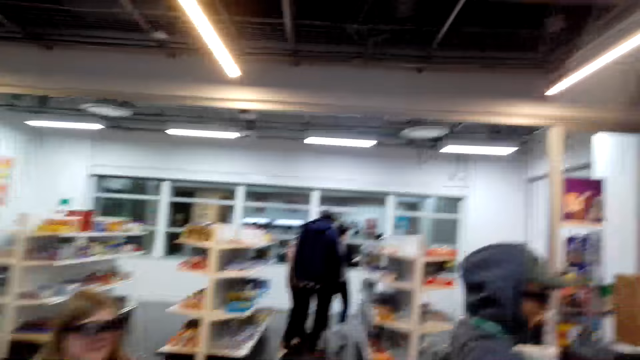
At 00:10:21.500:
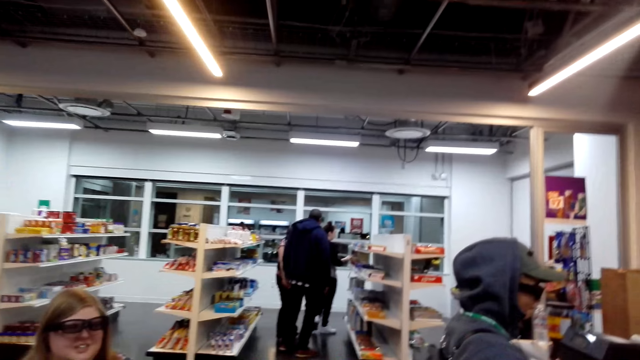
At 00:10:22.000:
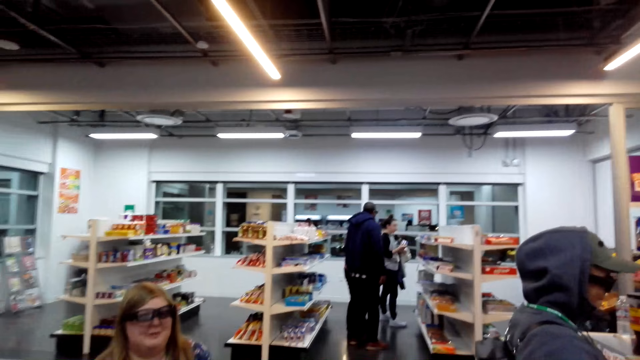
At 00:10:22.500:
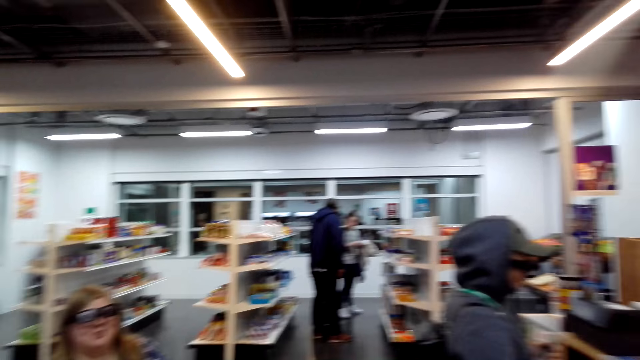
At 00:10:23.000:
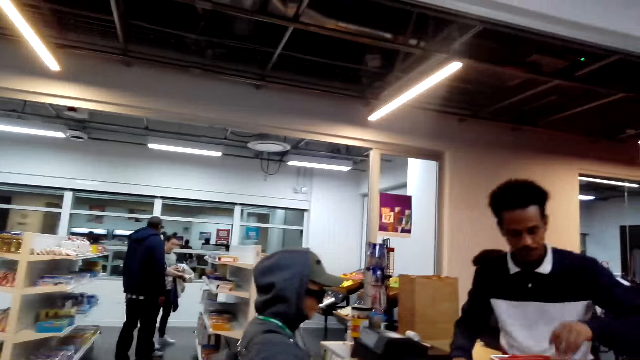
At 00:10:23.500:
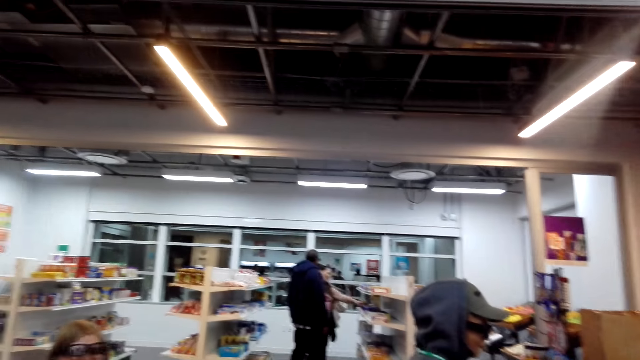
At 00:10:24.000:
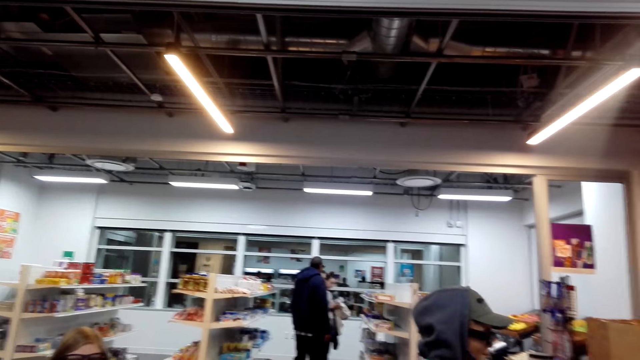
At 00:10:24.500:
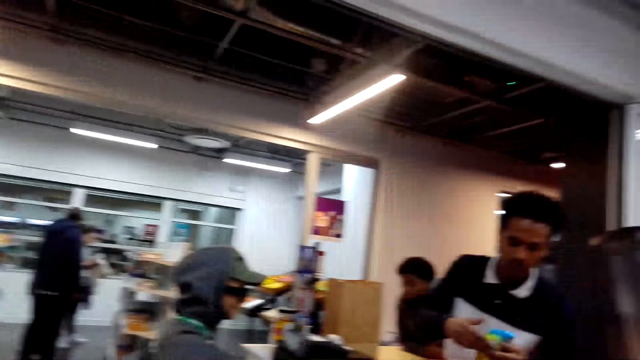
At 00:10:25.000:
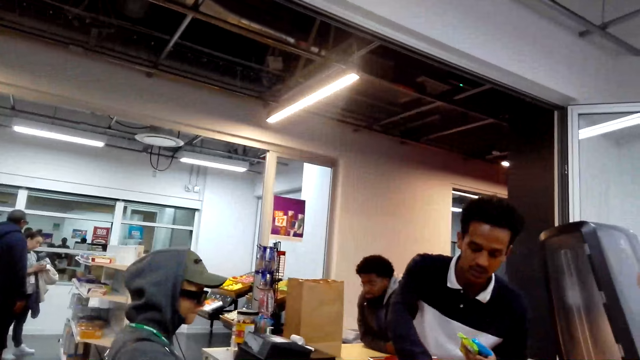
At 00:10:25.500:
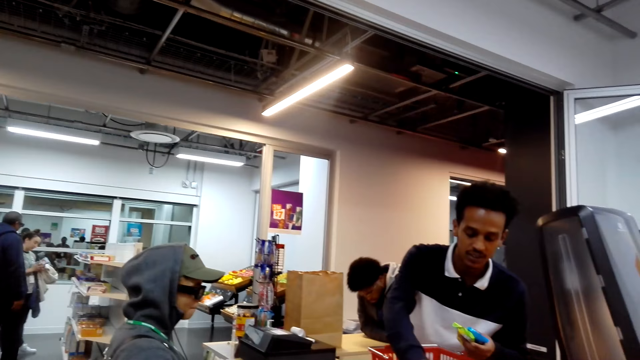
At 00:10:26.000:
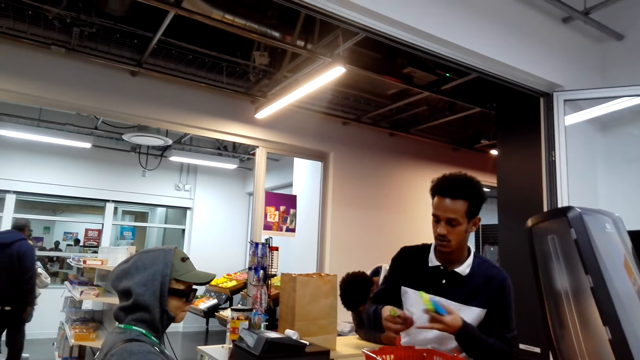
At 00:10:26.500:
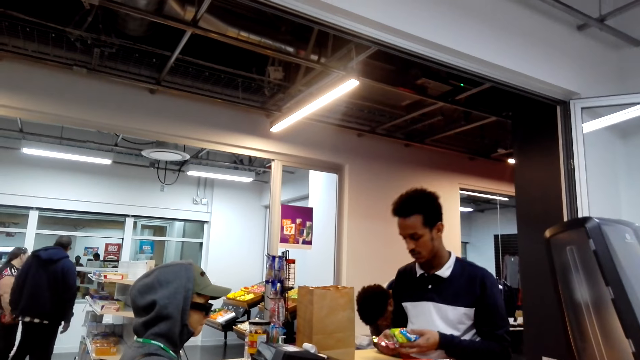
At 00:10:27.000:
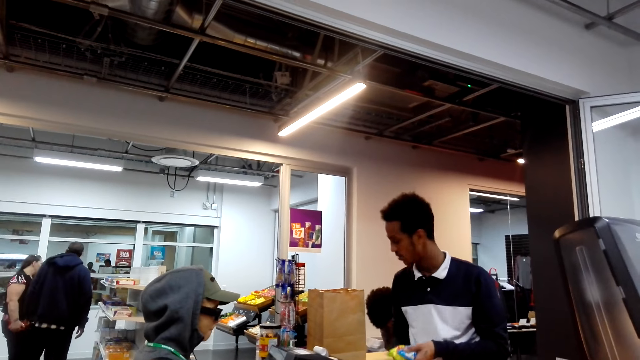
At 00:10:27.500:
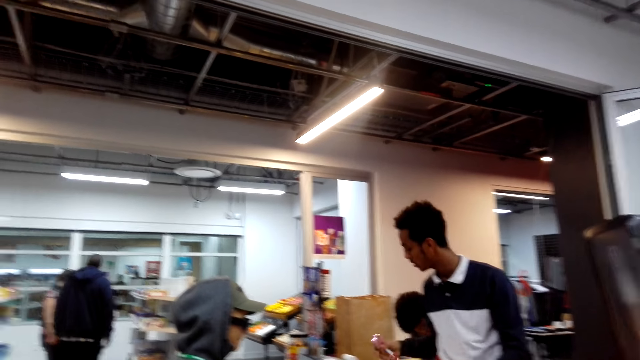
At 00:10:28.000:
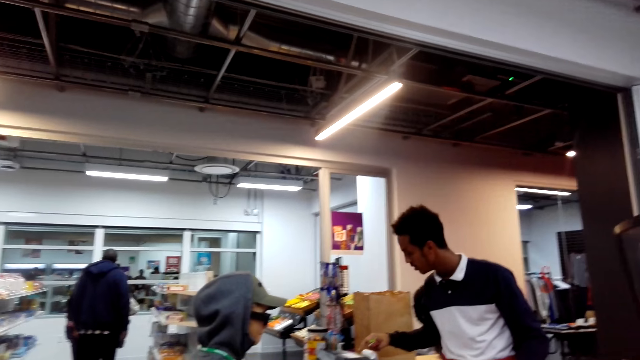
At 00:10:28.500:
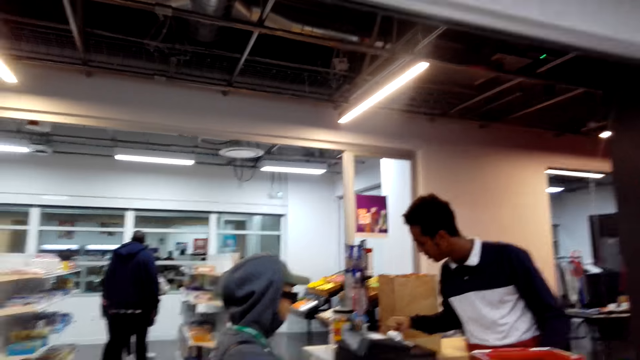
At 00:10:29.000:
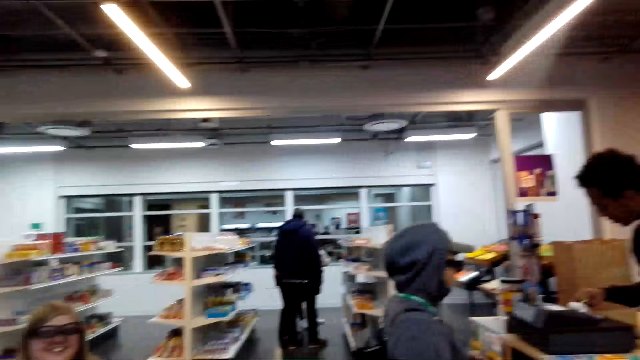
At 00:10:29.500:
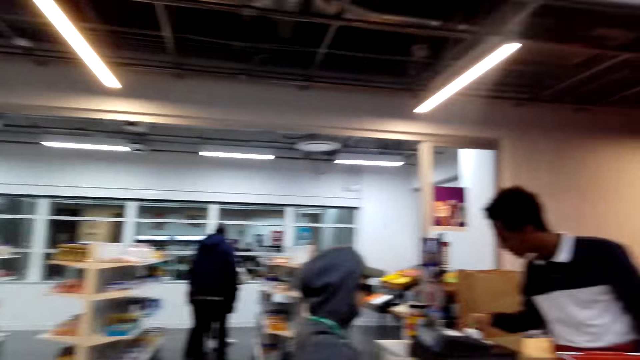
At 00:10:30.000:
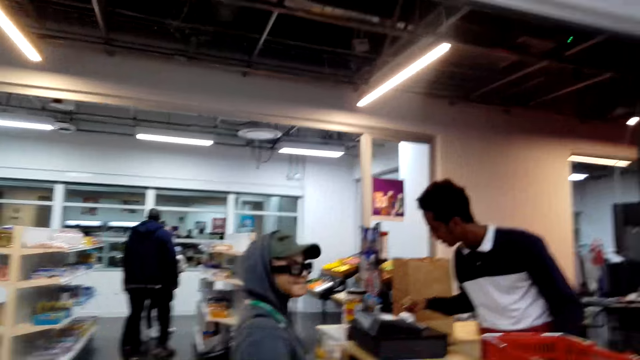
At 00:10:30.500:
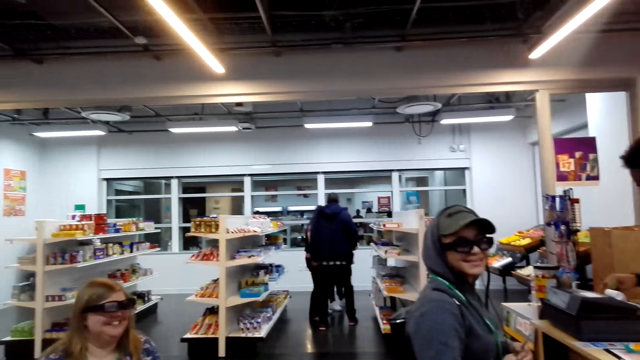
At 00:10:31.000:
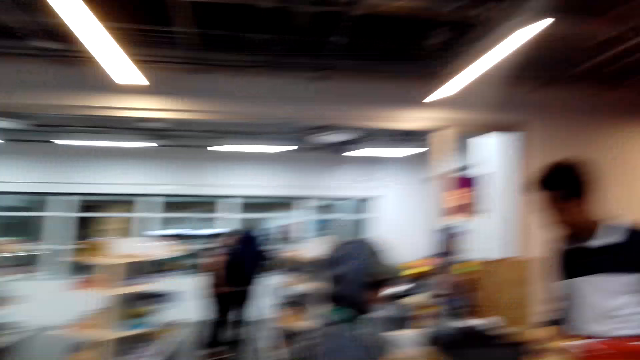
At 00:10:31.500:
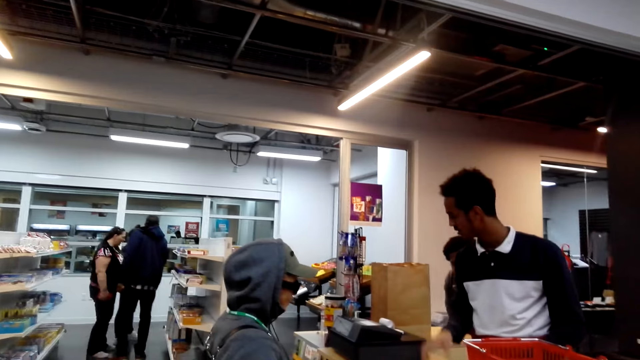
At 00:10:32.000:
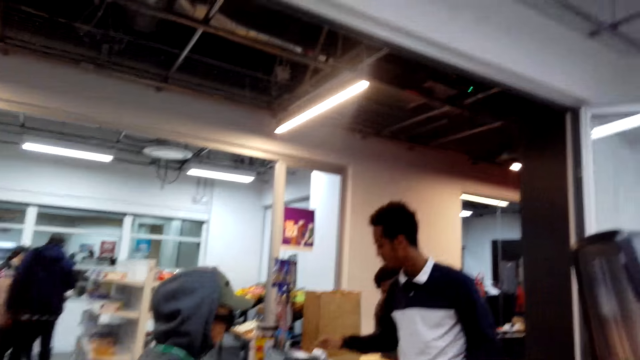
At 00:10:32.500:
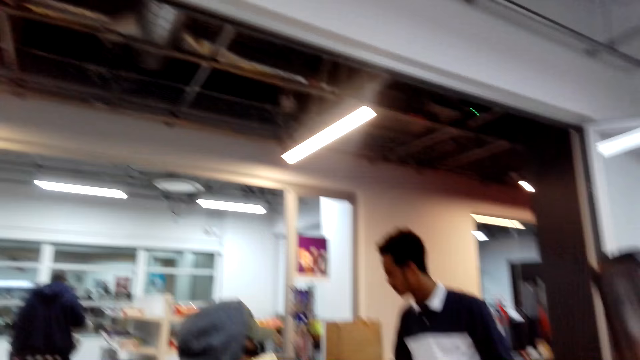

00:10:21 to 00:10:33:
The camera wearer converses with a woman. They look at a man. They converse with another woman. They look around the supermarket.

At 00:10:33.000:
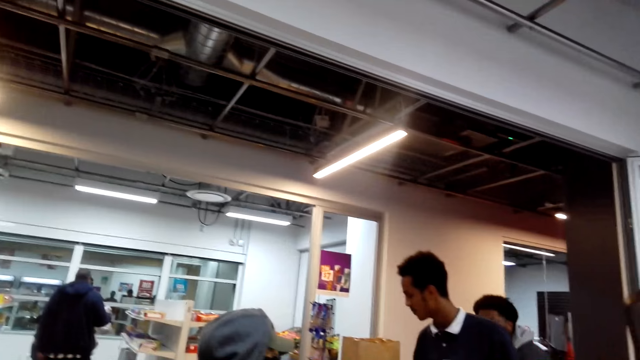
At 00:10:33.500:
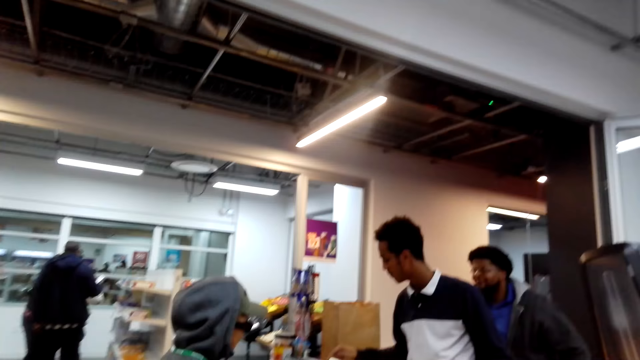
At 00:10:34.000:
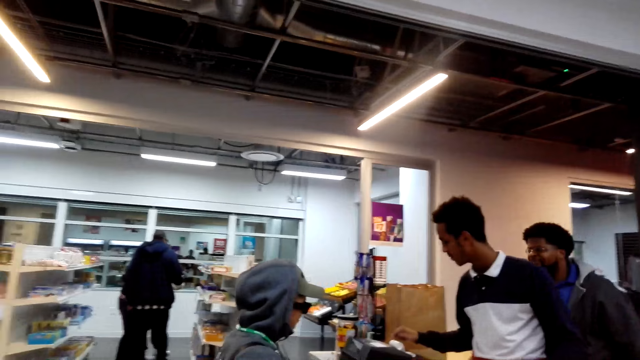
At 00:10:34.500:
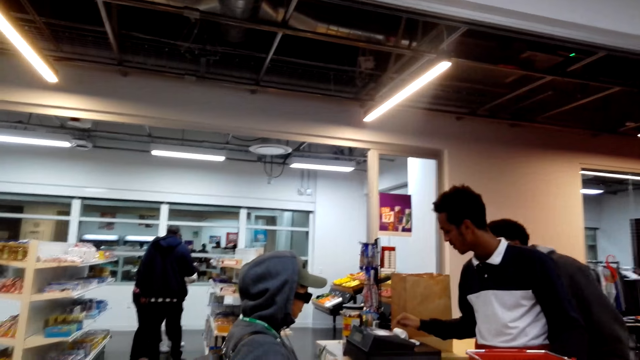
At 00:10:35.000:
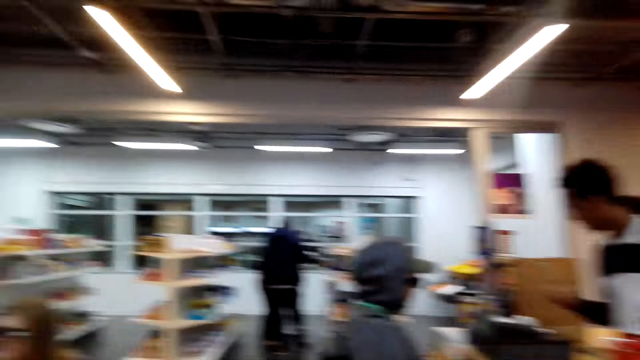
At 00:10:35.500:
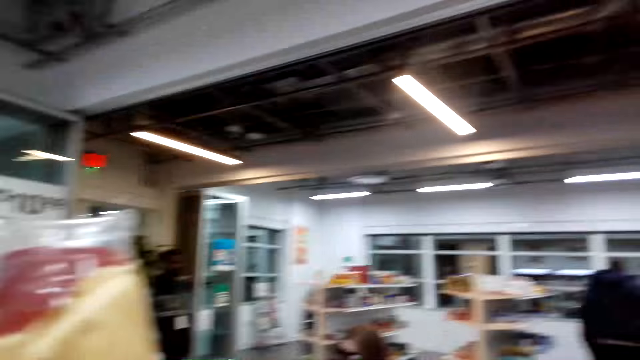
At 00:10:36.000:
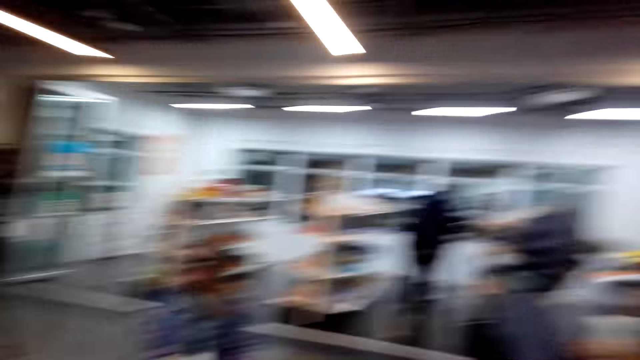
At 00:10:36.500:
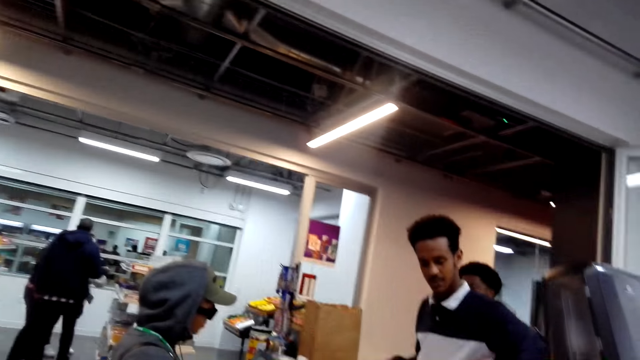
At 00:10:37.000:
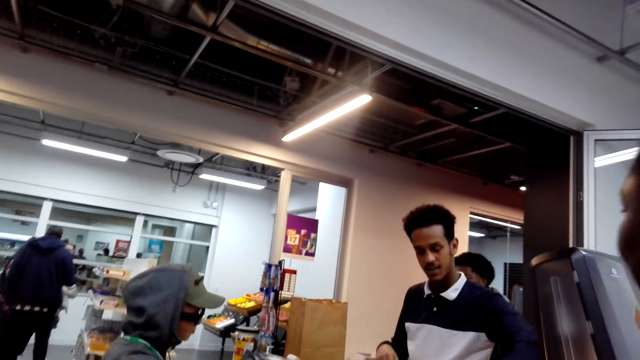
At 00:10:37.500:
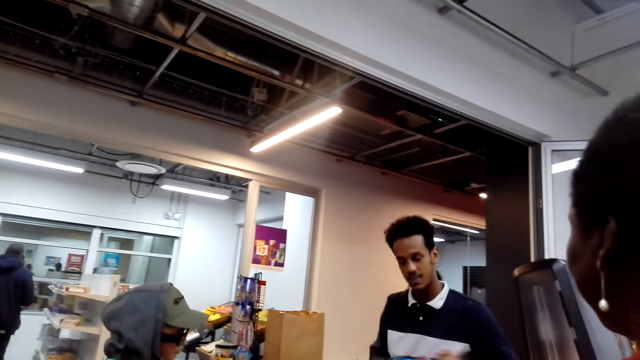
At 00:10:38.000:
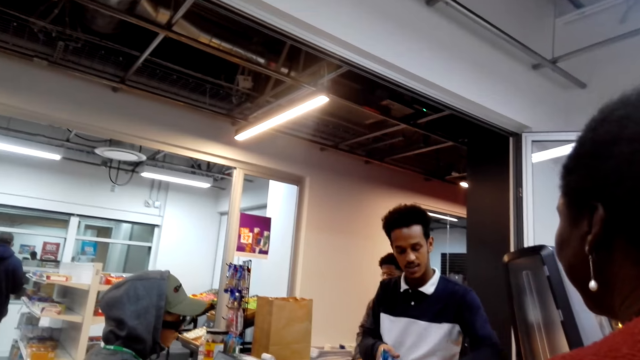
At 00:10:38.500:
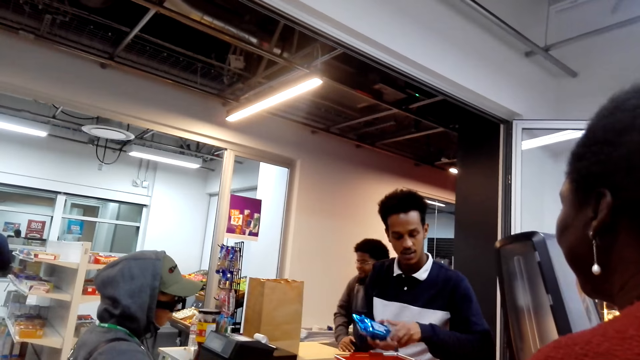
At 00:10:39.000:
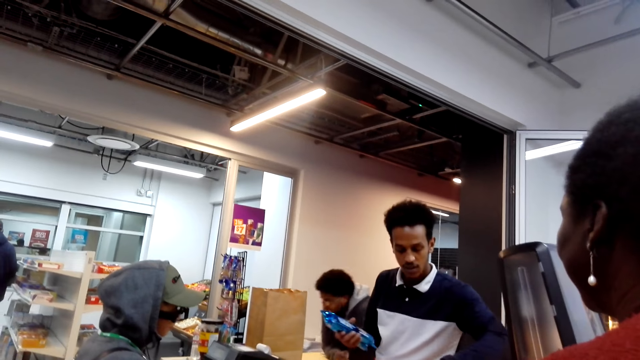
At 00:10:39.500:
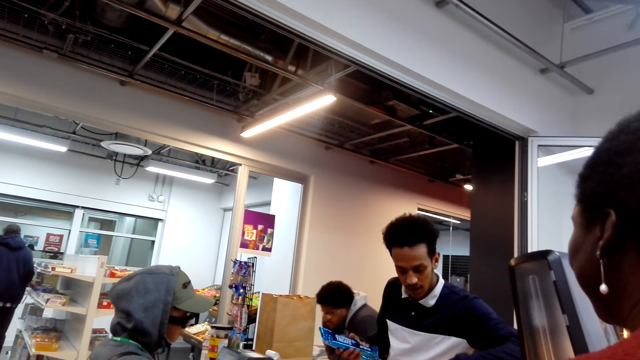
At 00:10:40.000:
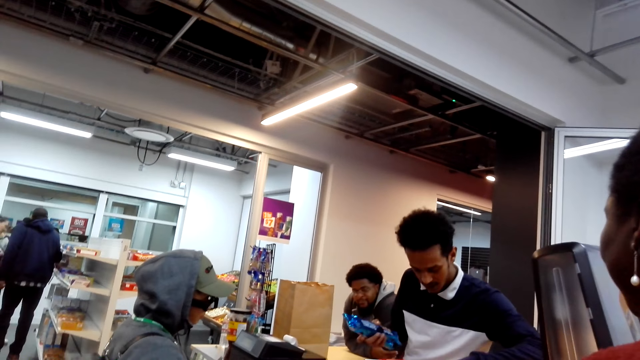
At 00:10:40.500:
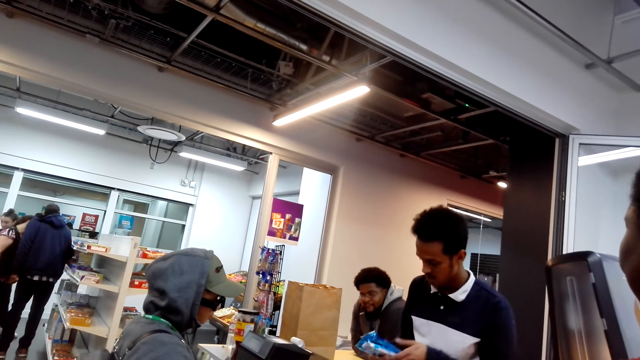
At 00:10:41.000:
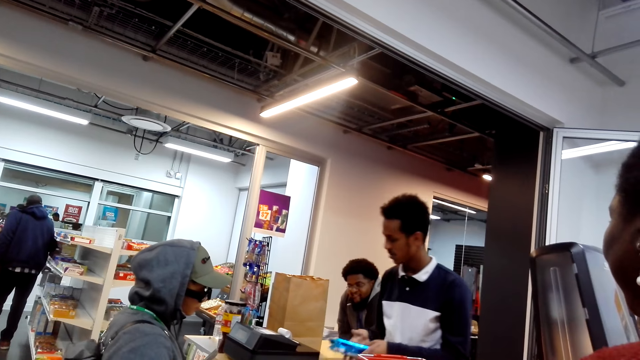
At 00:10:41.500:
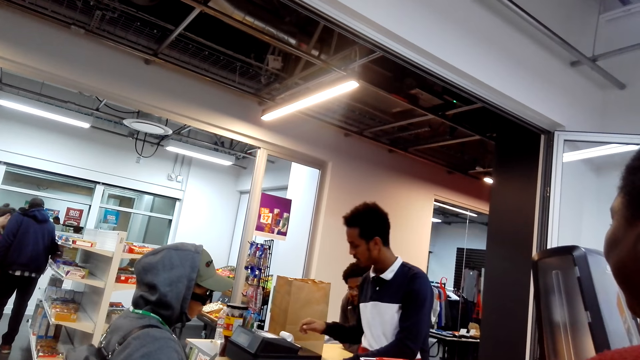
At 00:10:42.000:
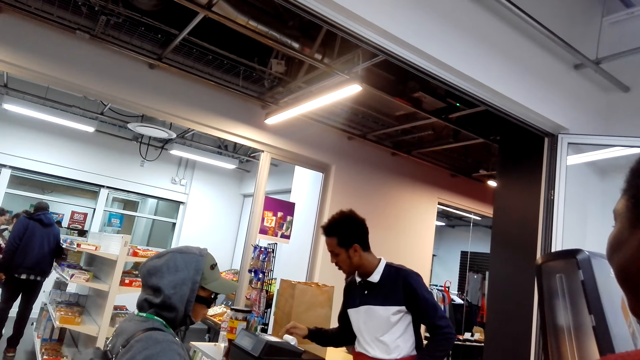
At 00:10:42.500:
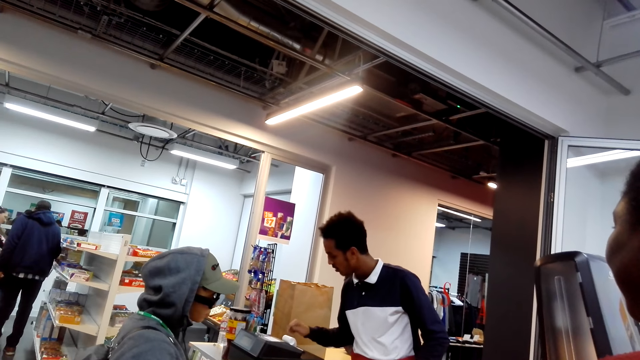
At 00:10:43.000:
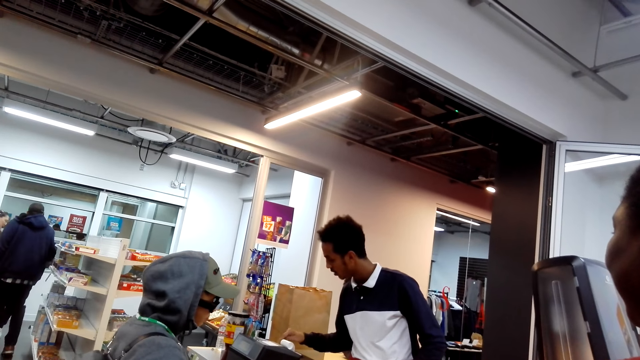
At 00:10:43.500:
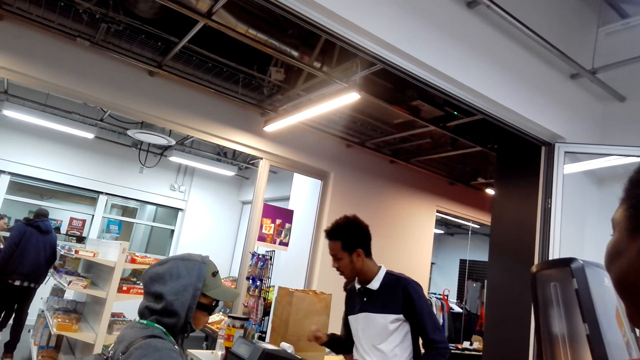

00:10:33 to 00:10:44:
The camera wearer converses with a woman. They look around the supermarket. They look around the supermarket again.
